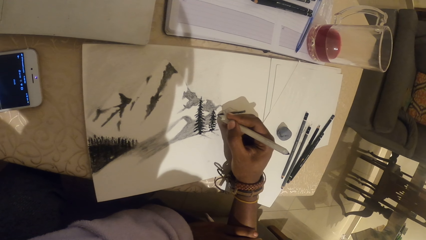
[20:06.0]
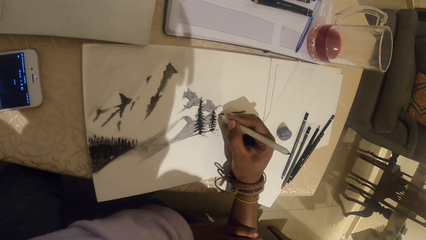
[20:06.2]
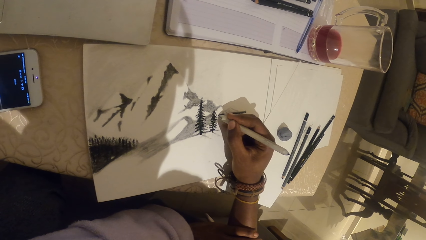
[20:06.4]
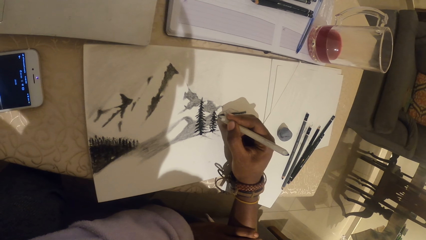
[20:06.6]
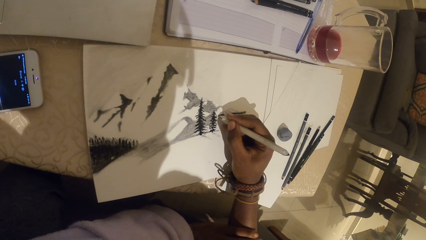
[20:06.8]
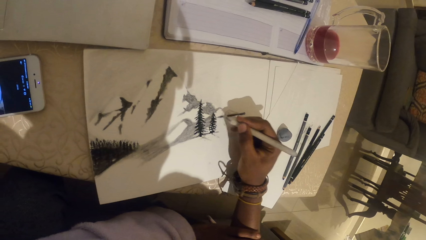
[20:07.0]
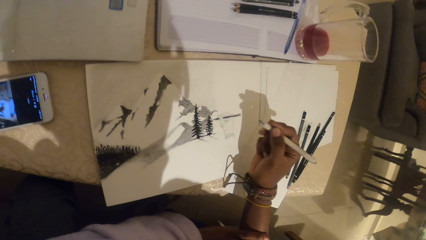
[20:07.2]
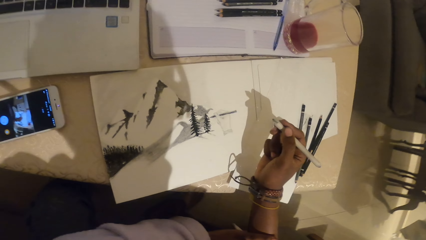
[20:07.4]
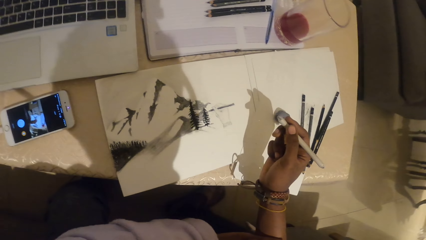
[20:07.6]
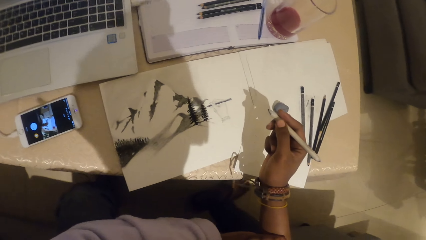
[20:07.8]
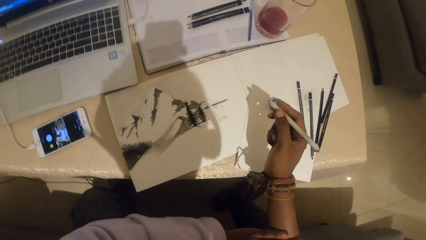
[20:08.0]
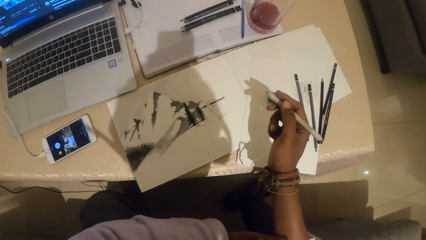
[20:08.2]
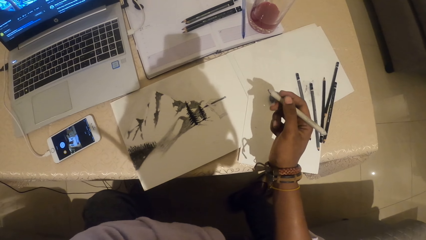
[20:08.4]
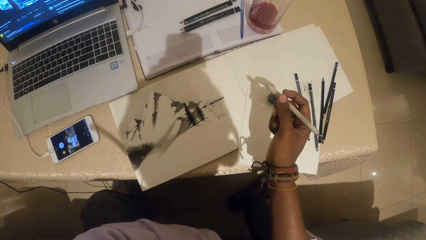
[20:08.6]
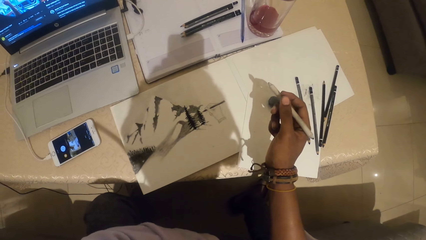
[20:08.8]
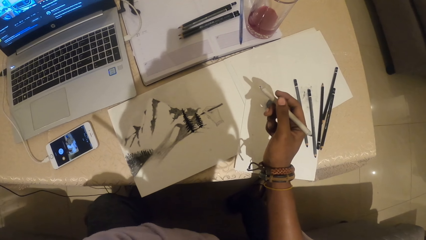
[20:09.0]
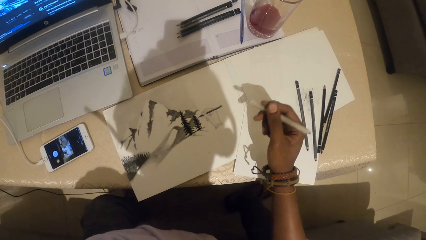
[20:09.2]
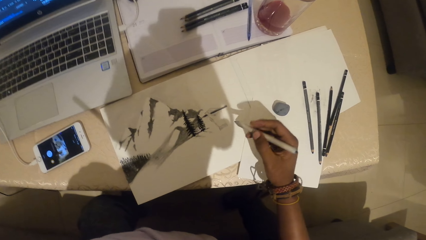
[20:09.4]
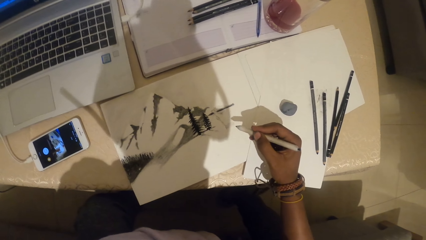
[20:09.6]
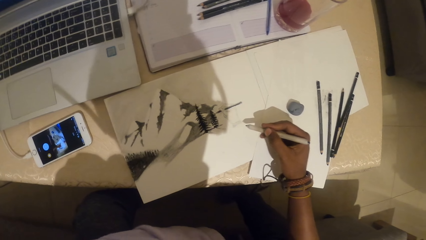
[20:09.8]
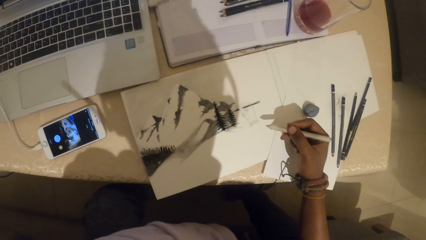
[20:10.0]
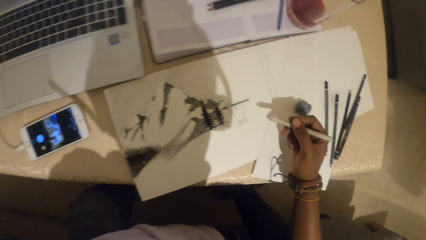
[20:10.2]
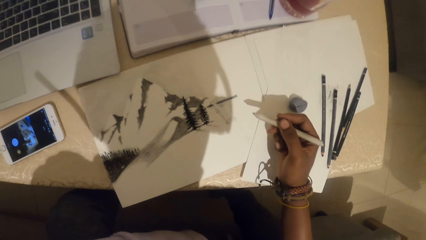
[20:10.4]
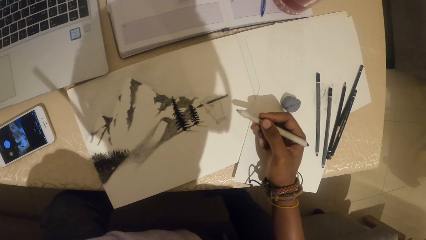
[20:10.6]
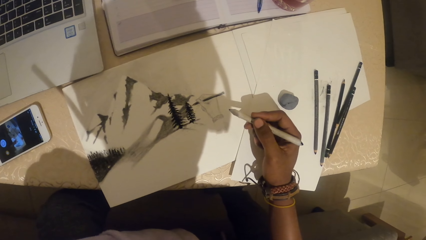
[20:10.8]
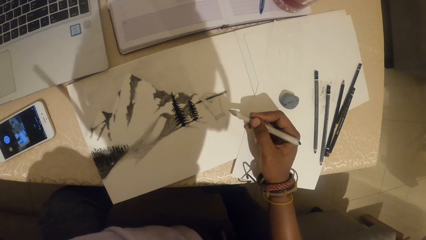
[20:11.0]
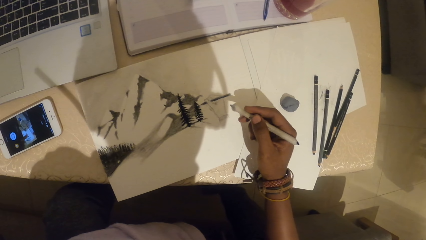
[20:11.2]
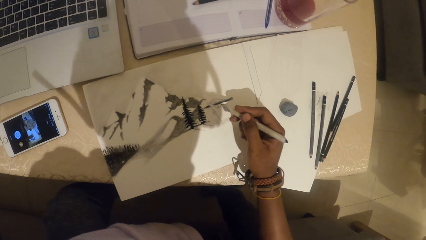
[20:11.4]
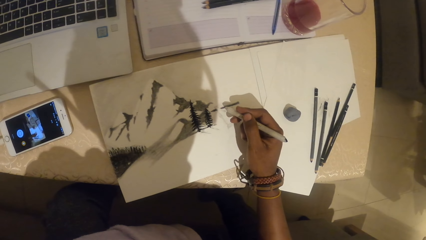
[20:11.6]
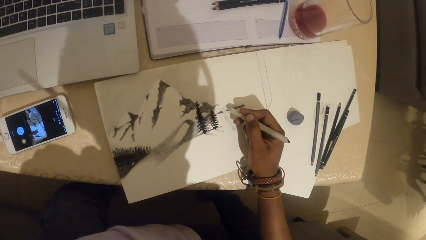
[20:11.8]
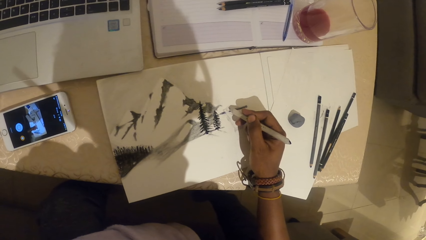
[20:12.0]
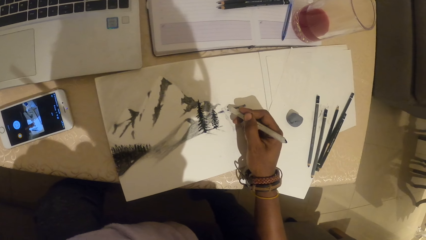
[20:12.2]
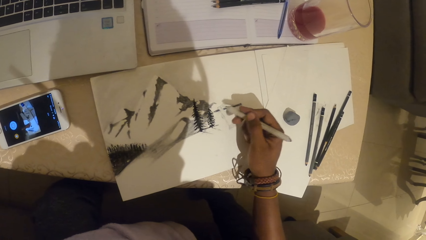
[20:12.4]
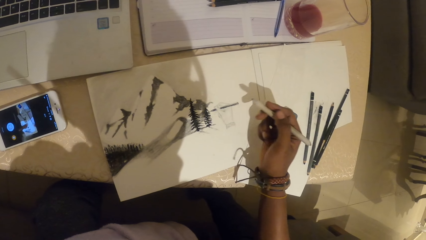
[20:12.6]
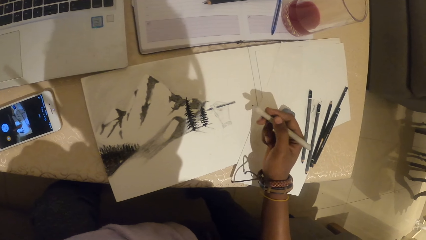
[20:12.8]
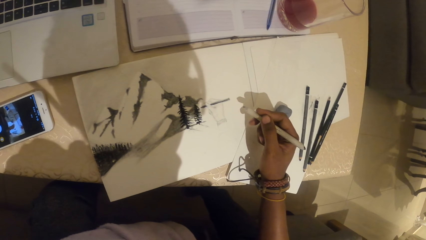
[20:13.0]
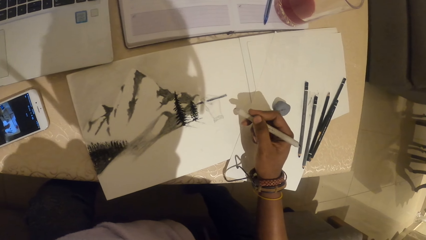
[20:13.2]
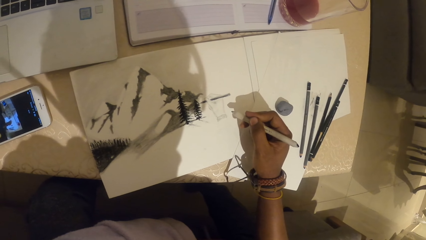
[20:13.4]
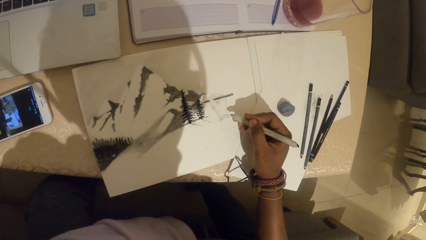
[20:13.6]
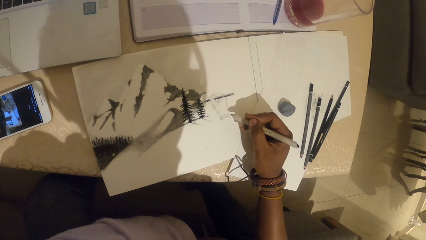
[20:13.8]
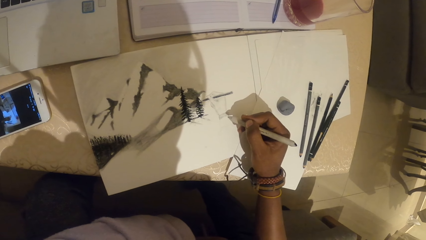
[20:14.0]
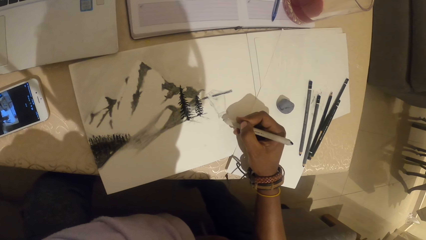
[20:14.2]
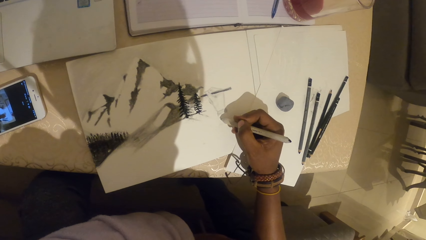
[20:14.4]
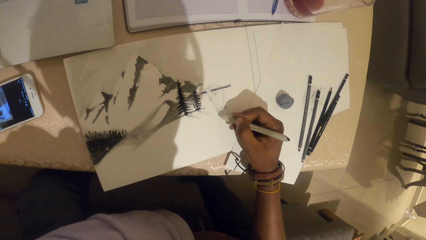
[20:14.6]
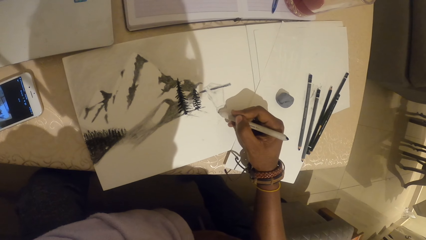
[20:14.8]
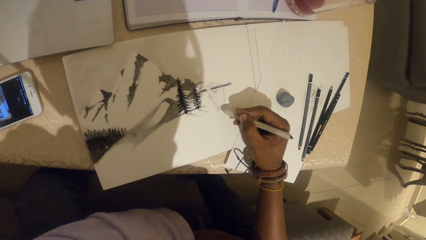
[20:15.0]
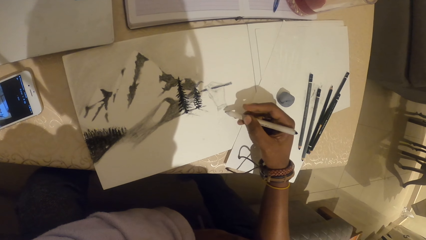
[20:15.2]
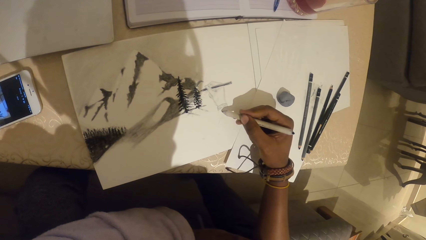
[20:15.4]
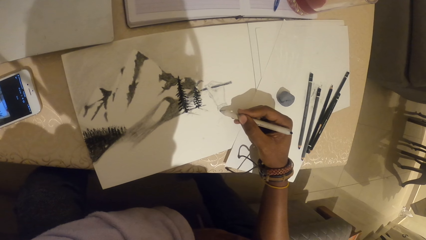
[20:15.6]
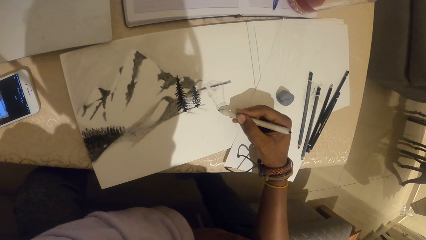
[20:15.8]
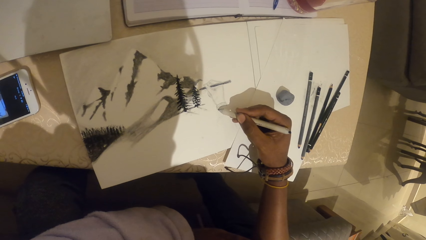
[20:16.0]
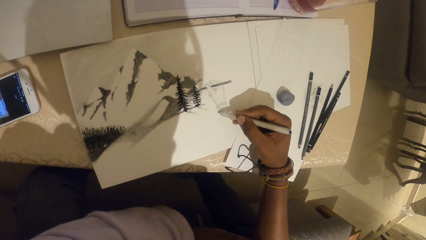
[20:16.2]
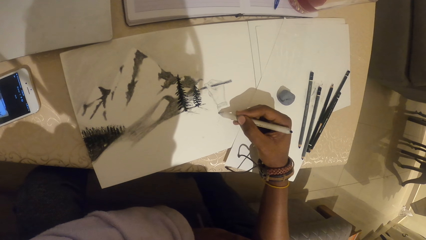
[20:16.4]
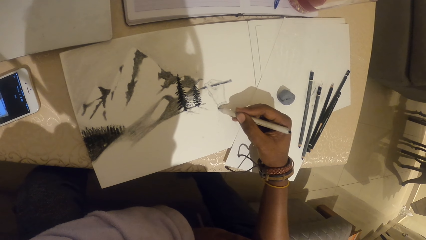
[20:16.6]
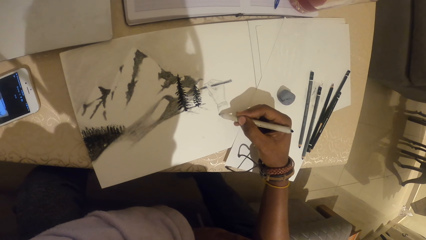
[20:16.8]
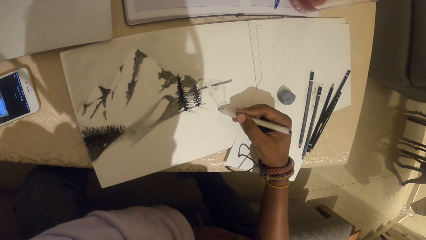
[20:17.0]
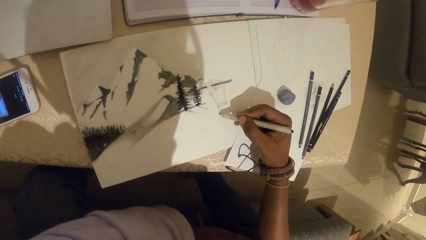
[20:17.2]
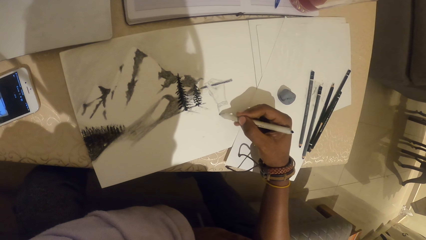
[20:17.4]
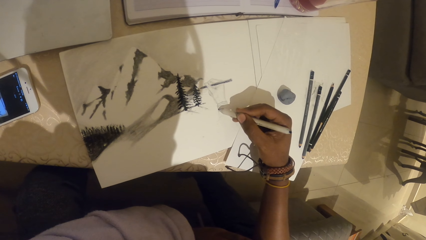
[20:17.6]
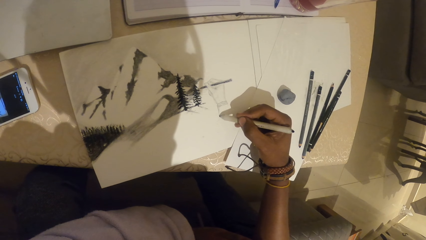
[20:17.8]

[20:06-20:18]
The camera wearer looks at the drawing. They draw on the piece of paper.

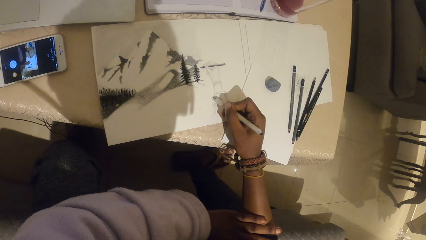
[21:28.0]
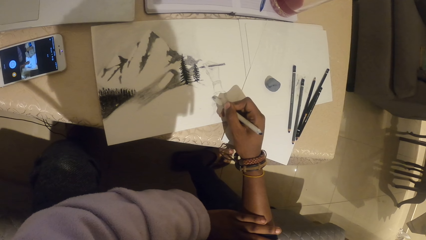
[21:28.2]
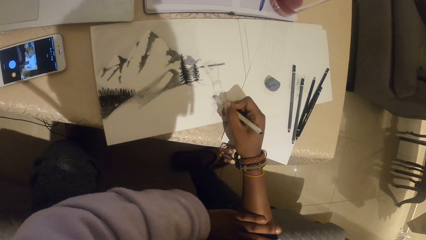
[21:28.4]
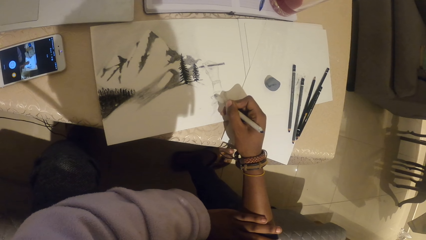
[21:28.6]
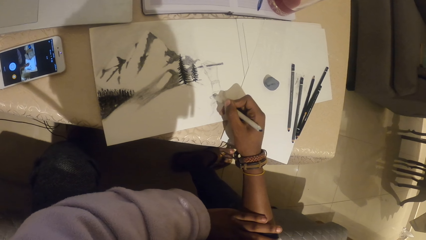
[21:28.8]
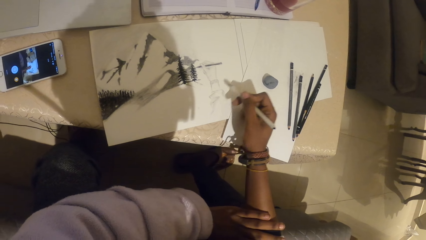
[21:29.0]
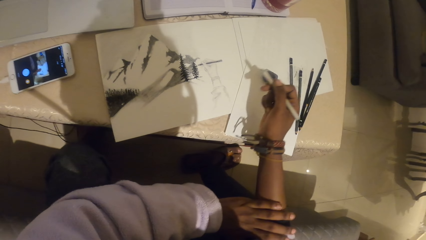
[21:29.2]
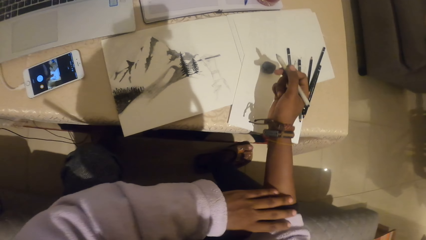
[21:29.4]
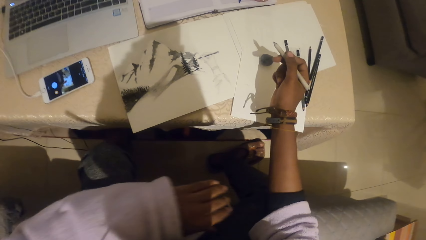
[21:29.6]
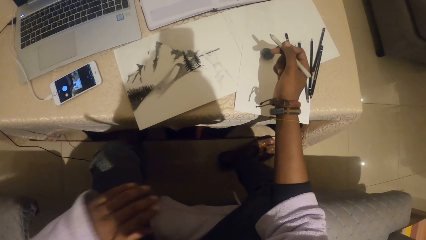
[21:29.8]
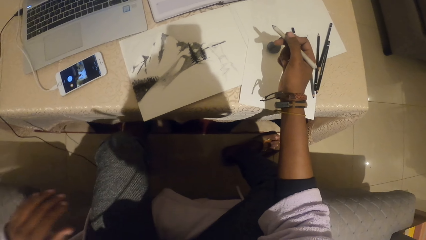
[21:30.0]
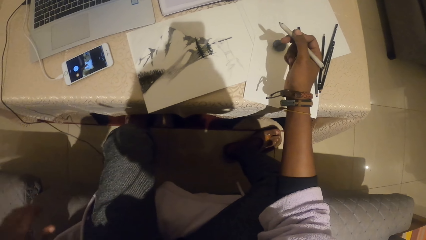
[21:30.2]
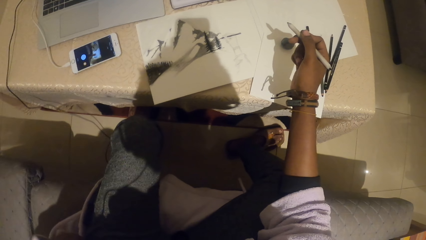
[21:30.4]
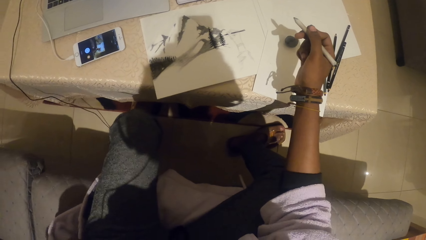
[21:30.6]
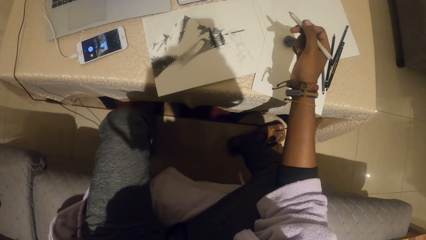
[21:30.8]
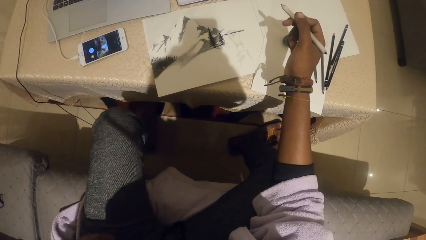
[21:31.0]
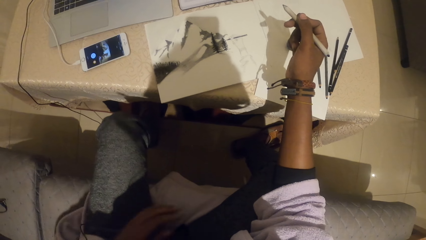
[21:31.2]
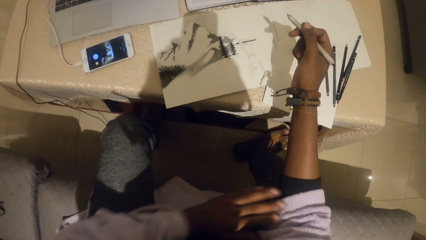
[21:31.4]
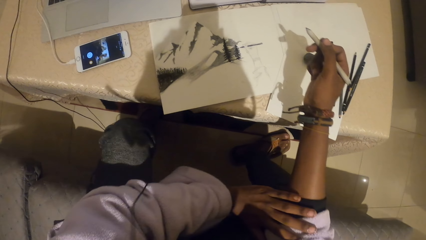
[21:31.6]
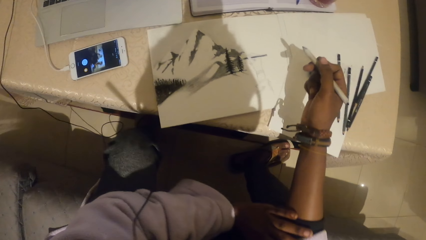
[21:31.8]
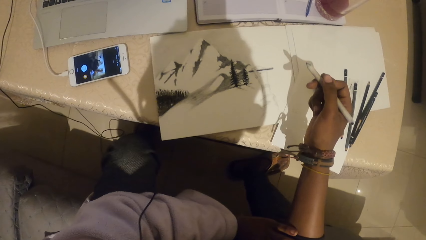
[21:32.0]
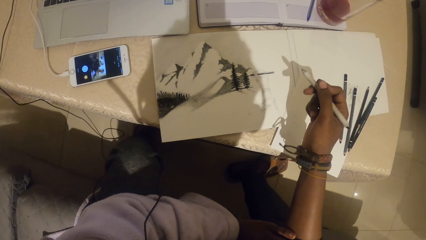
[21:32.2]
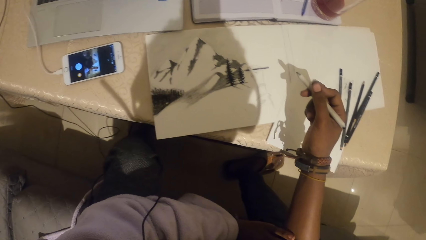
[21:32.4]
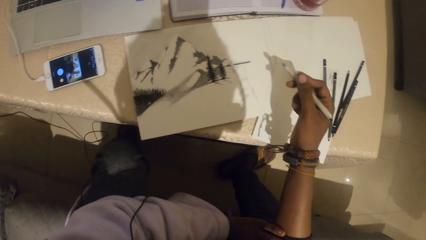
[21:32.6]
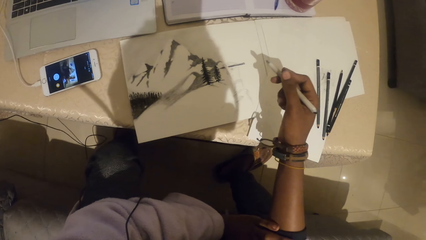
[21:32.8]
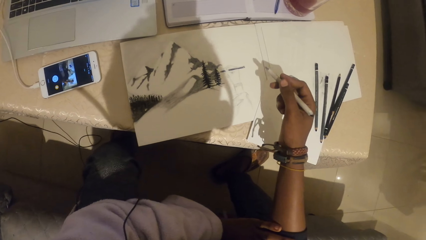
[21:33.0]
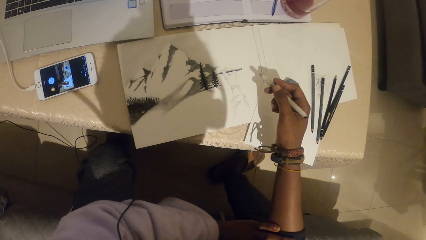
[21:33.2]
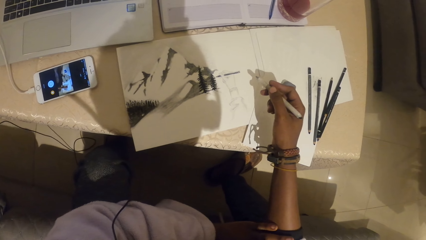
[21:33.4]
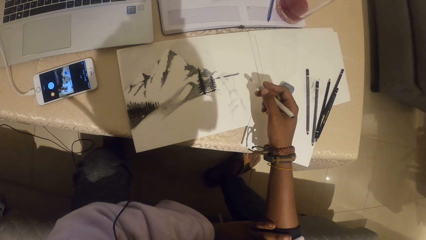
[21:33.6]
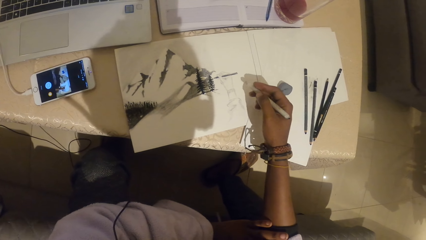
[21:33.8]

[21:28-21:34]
The camera wearer moves her hand. She adjusts herself on the seat.
